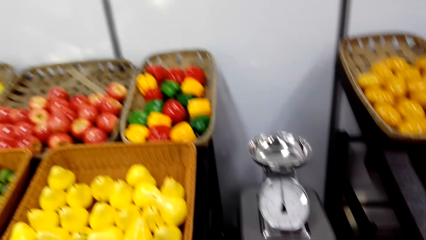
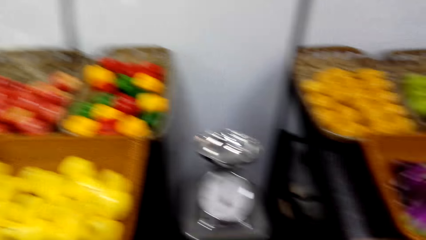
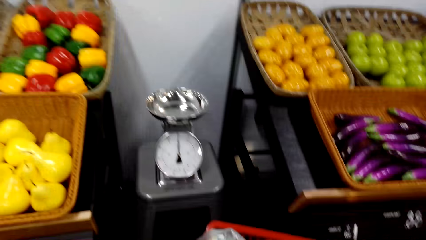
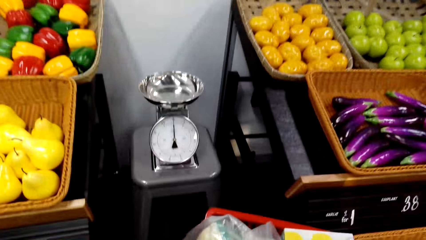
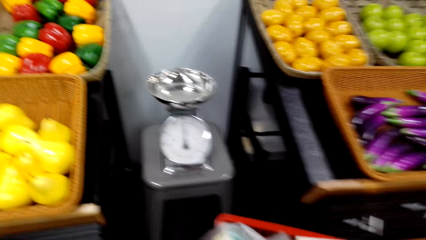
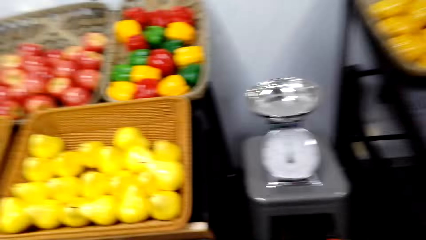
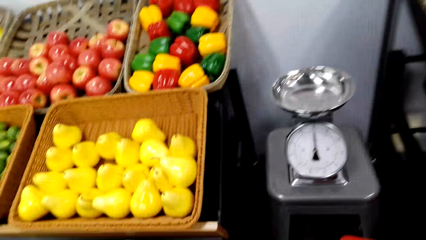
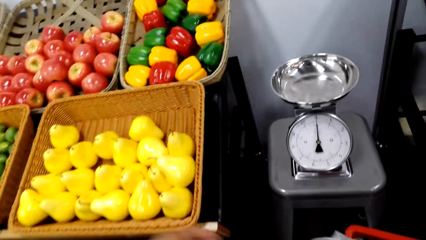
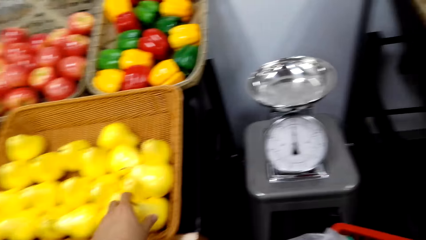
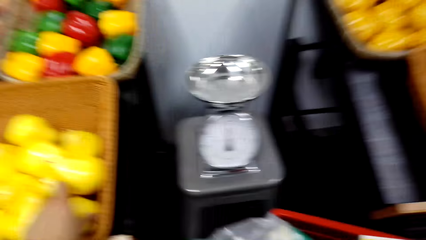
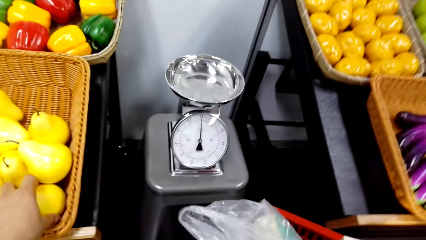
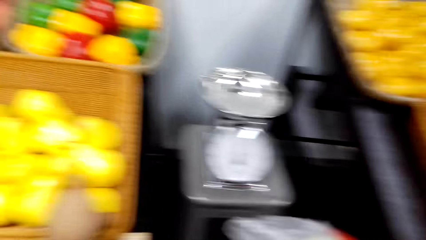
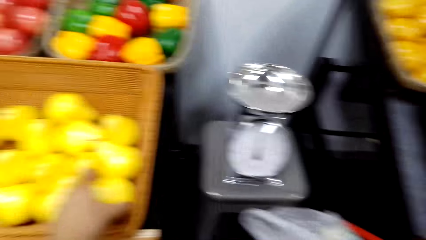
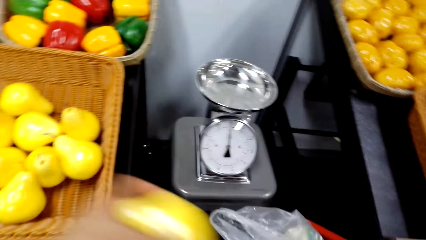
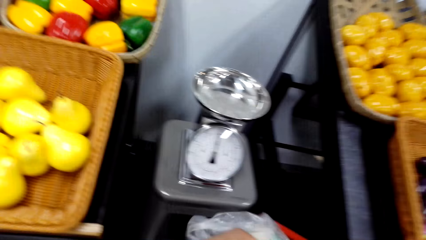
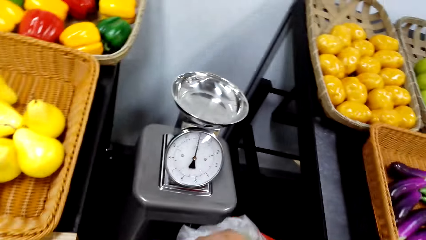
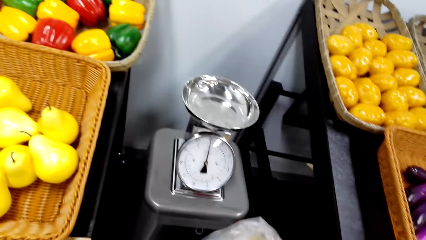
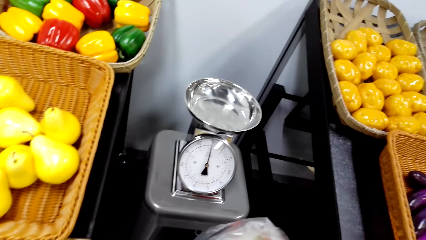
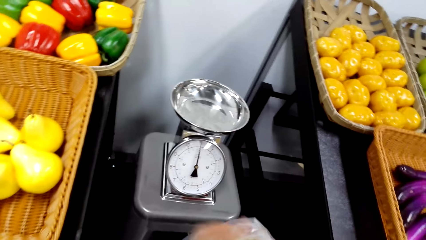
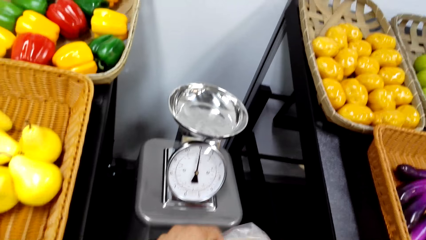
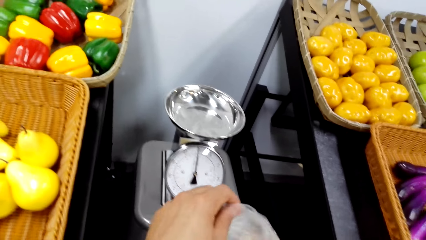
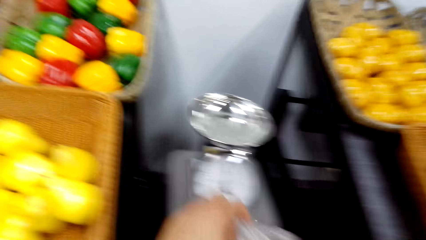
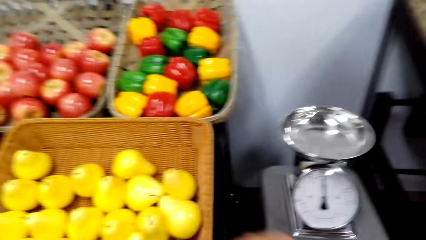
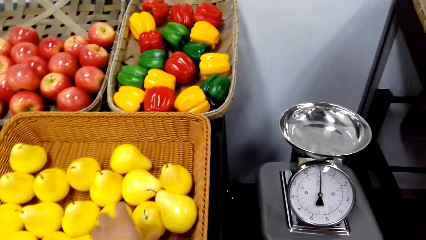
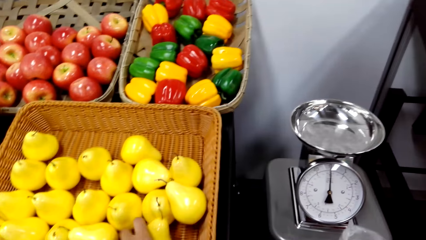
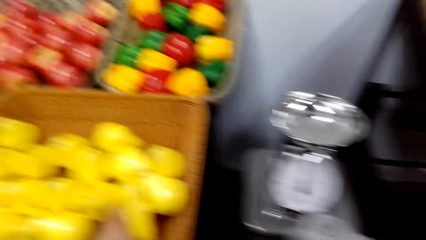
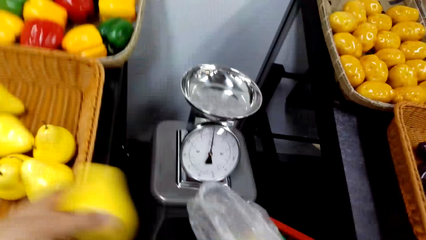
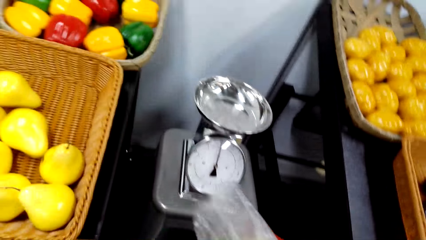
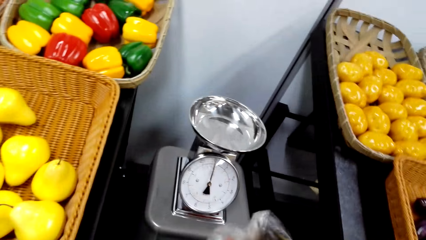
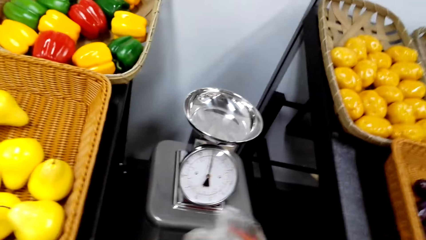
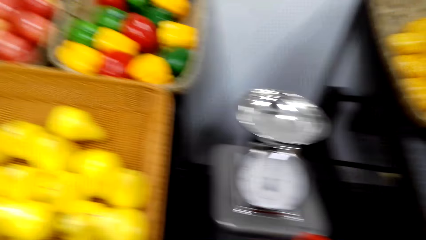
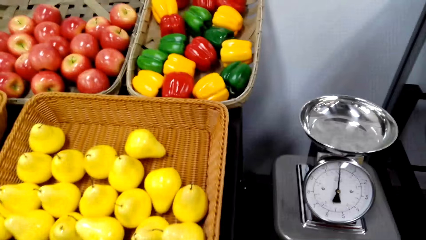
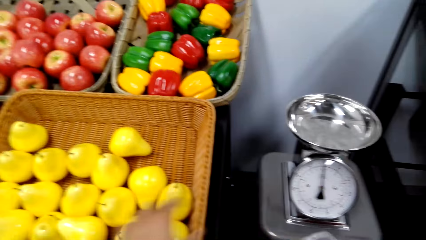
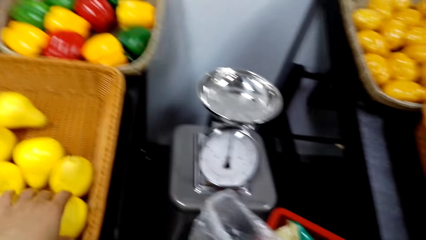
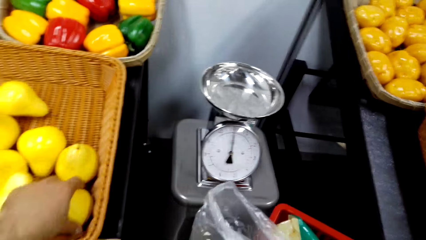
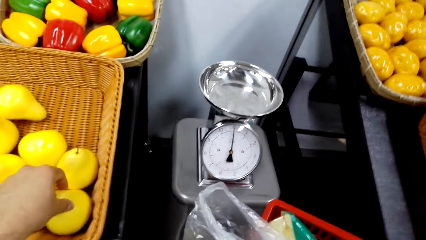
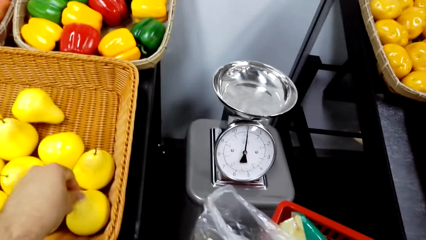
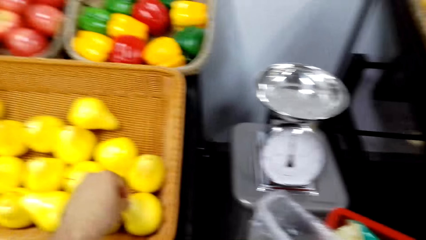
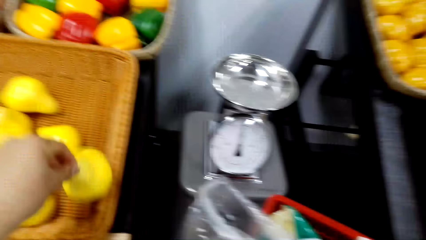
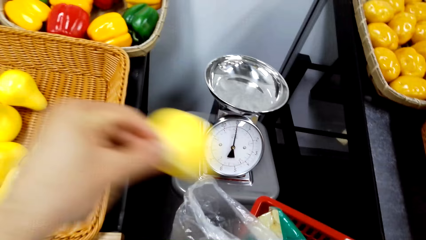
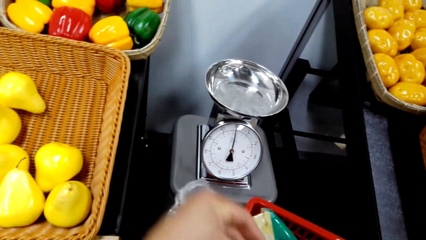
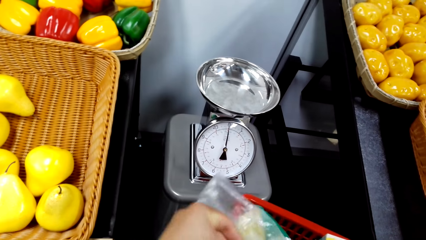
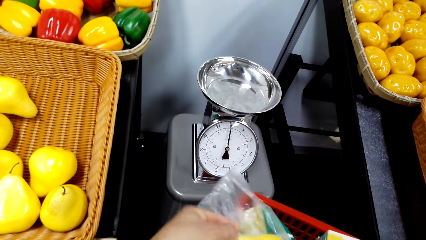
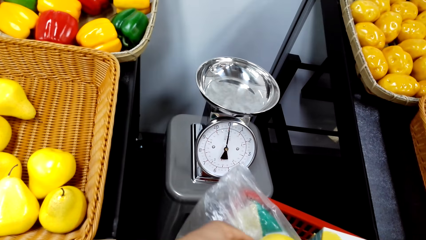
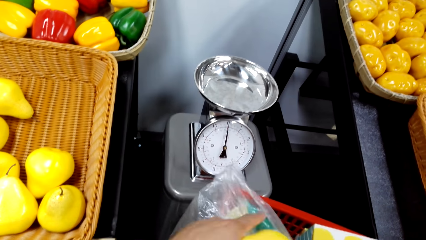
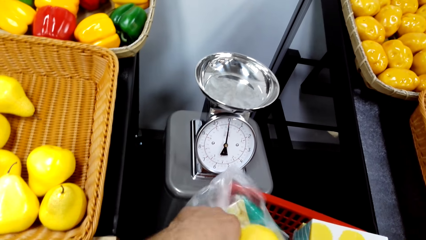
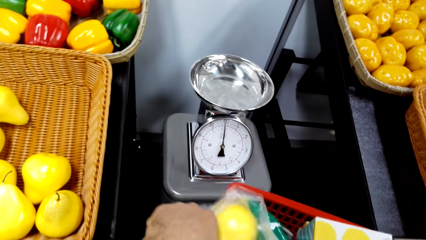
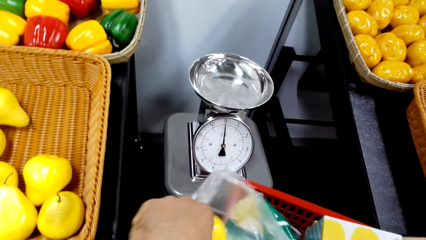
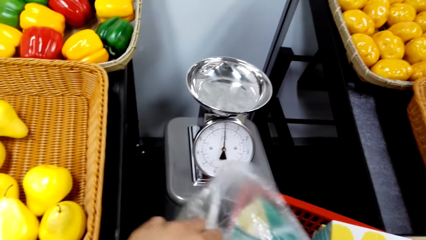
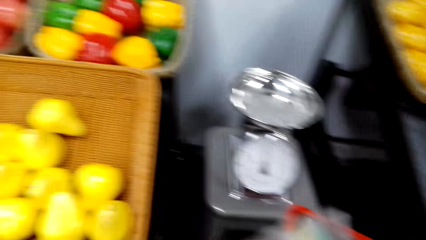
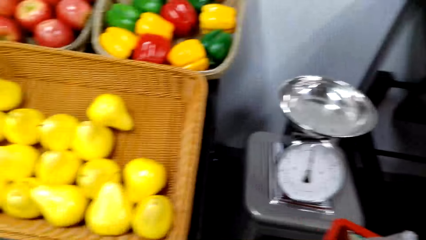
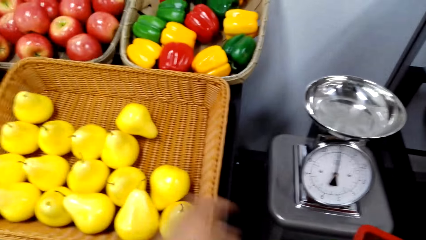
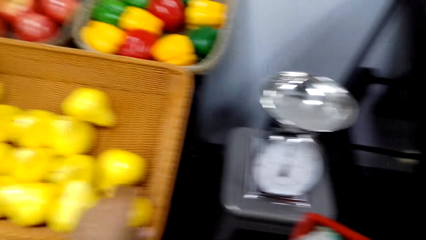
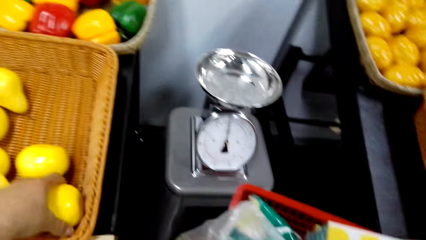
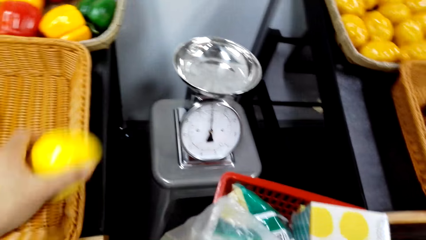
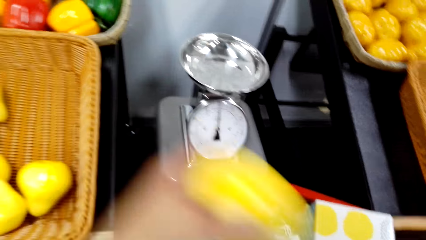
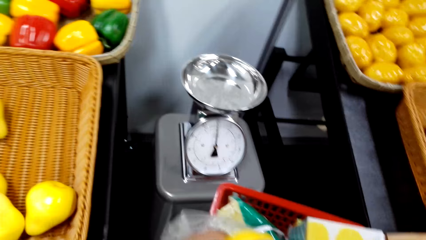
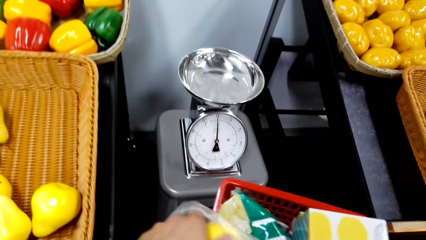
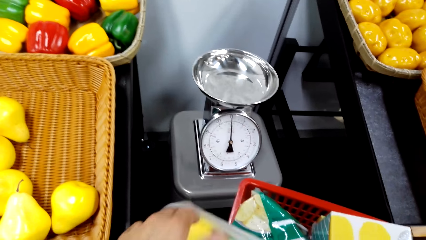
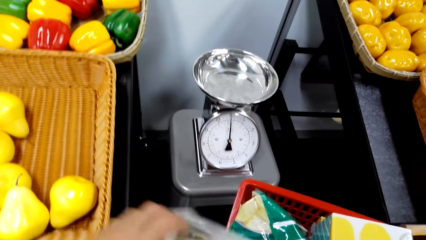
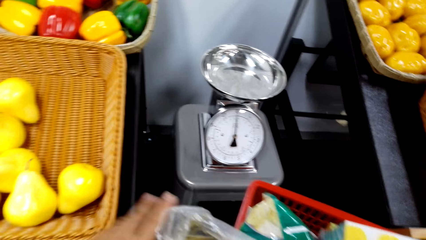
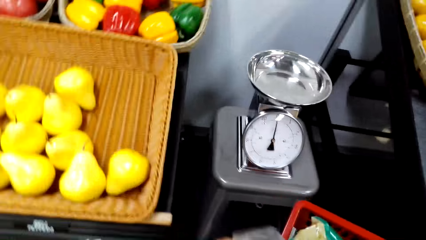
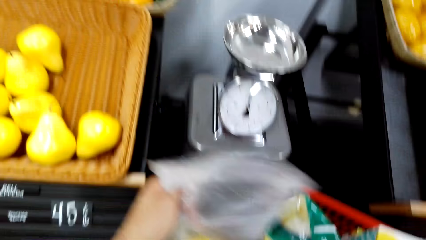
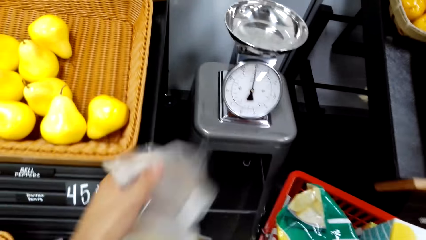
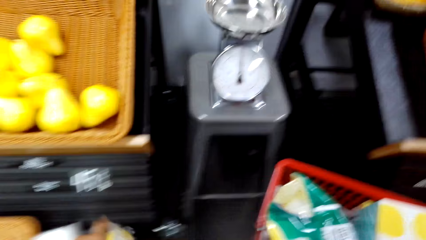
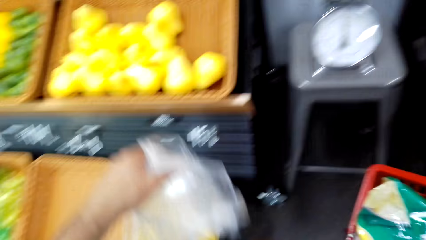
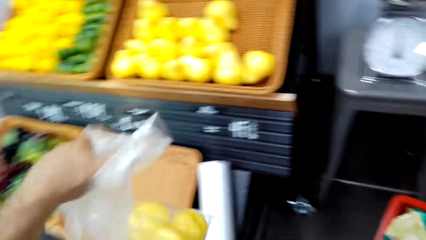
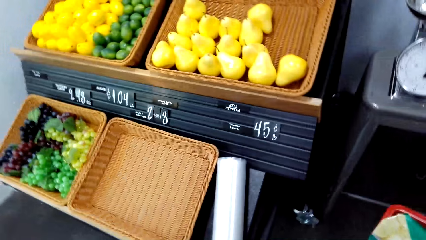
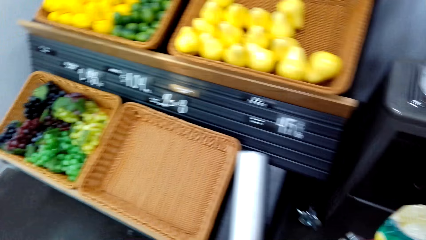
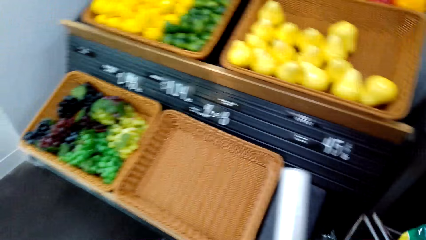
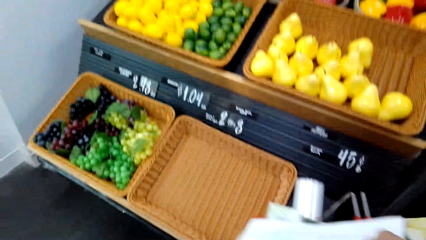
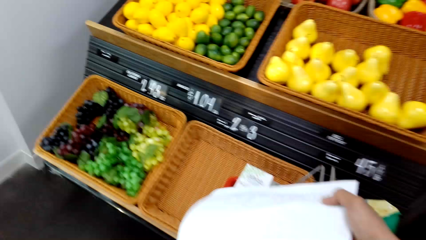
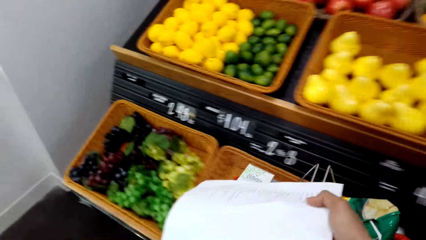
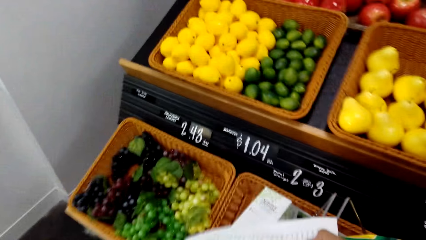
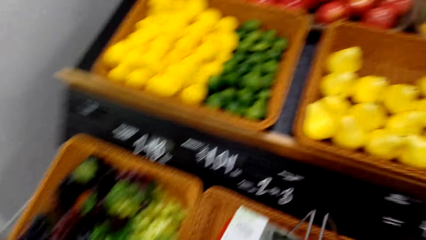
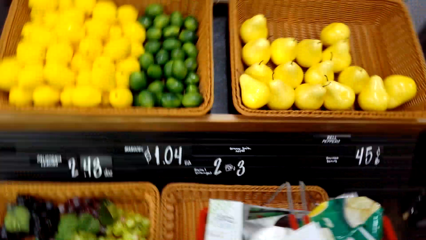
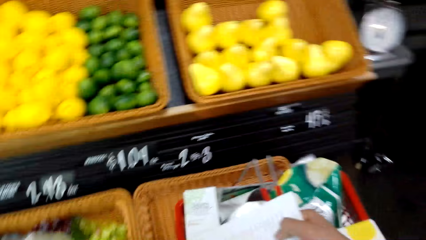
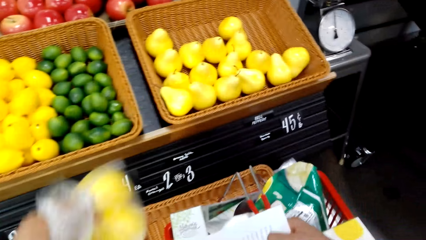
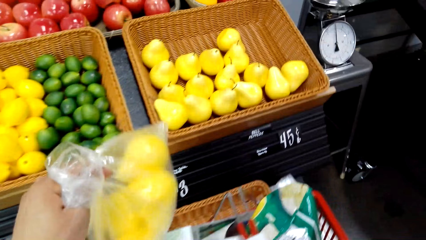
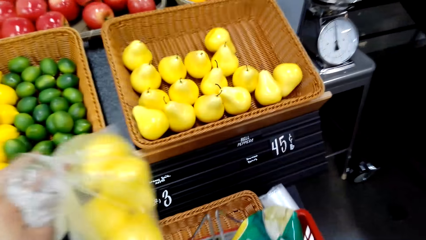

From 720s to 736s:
The camera wearer talks in the room. They pick fruit from a basket and put the fruit in a polythene bag. They pick fruit from the basket and put the fruit in the polythene bag. They pick fruit from the basket and put the fruit in the polythene bag. They pick fruit from the basket and put the fruit in the polythene bag. They lift the polythene bag. They put the shopping in a basket.
